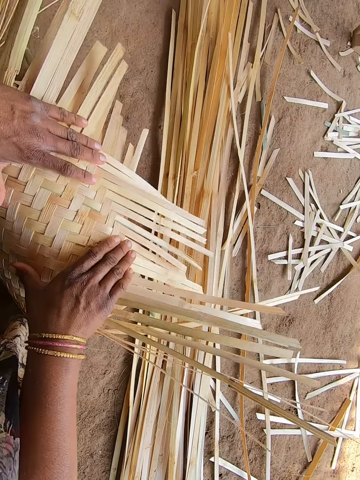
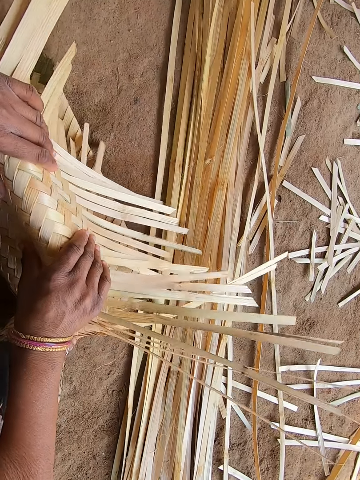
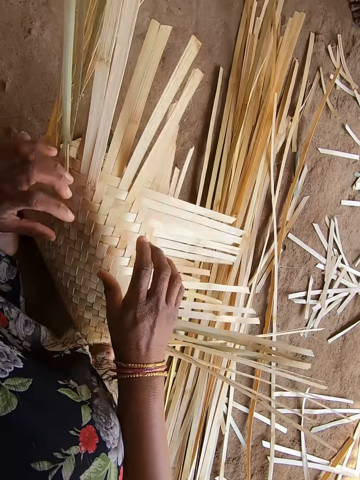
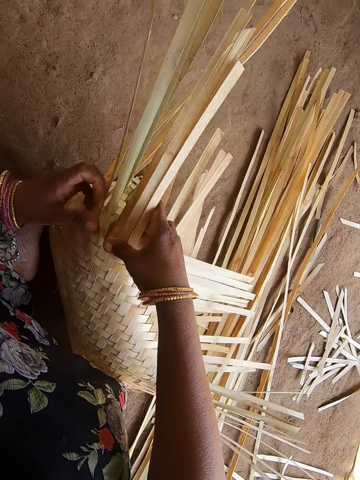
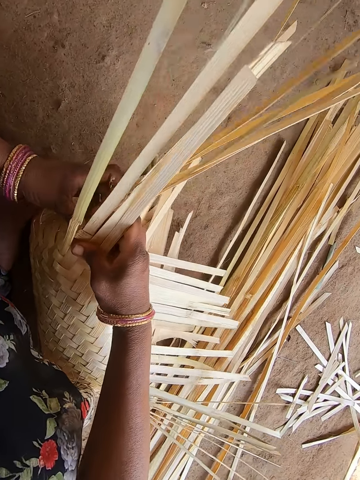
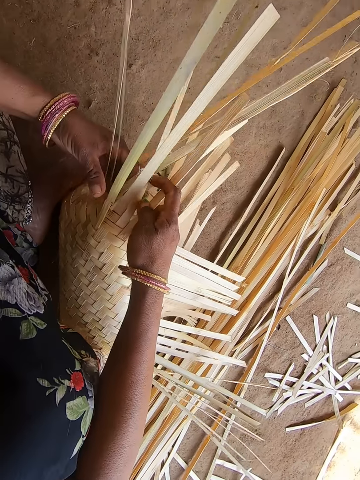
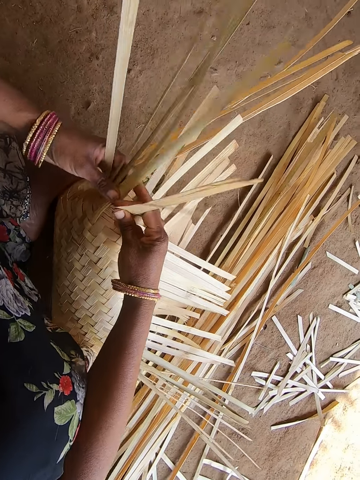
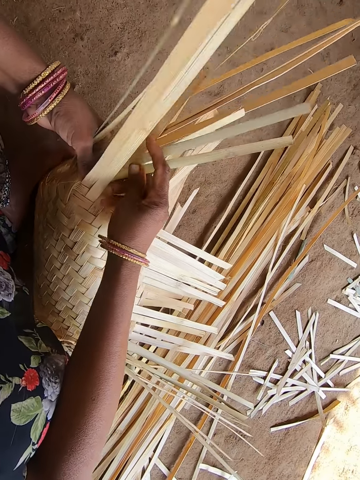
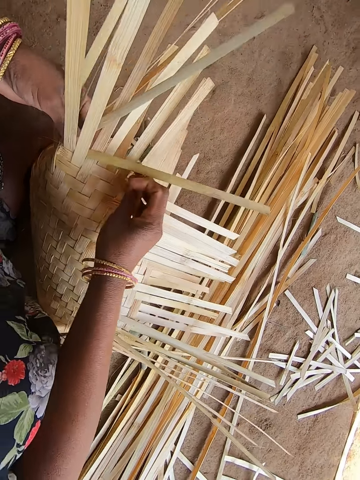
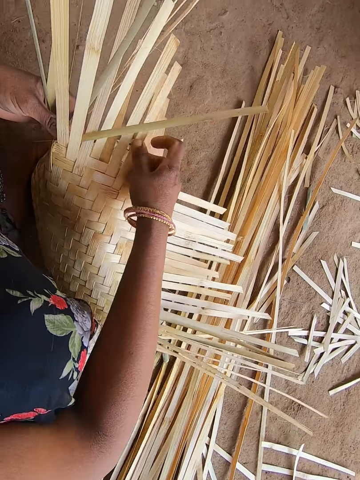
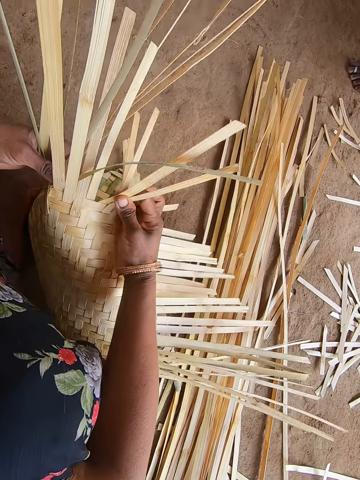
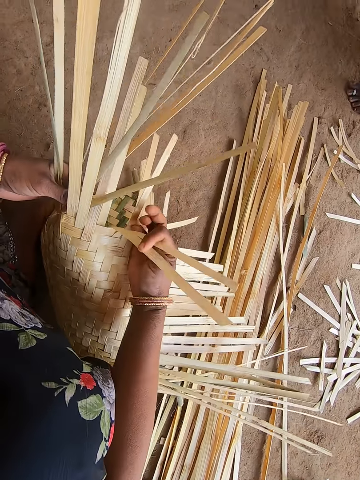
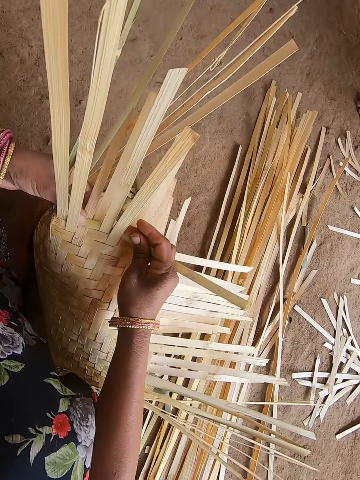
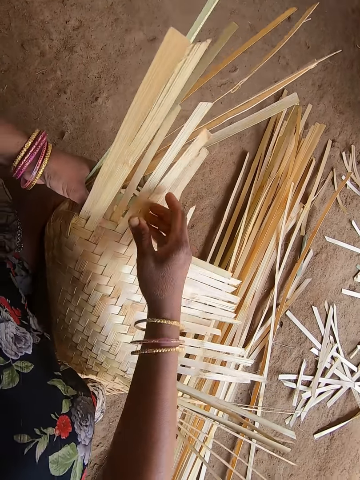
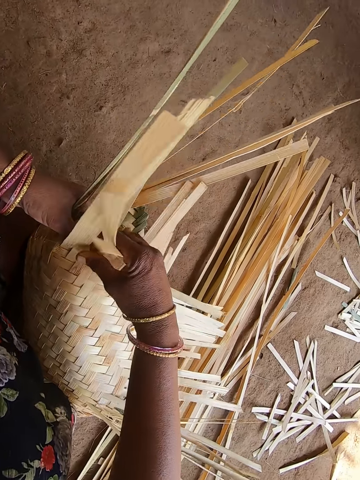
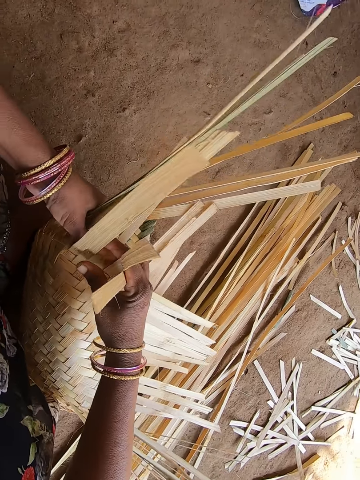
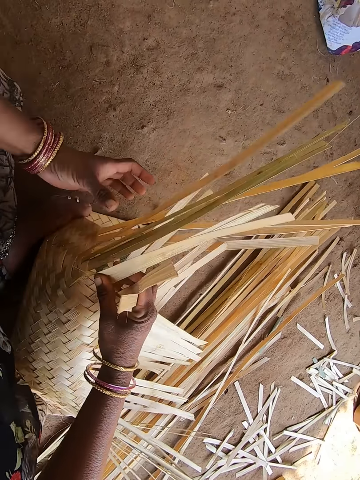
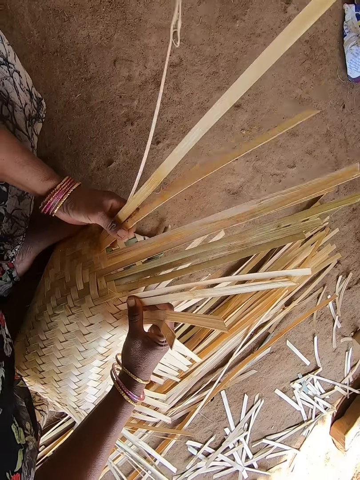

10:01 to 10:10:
The camera wearer cuts a reed. They weave the basket with the fine wooden splints.

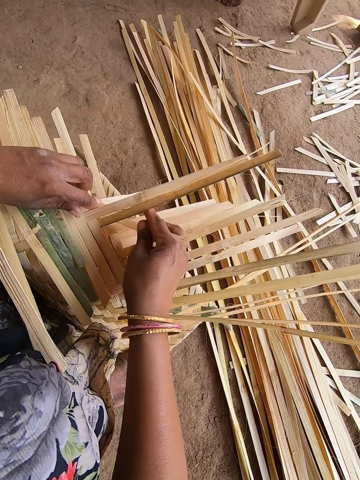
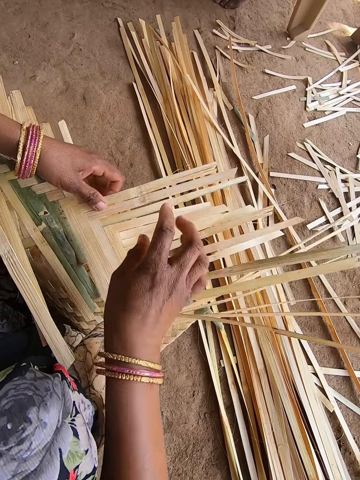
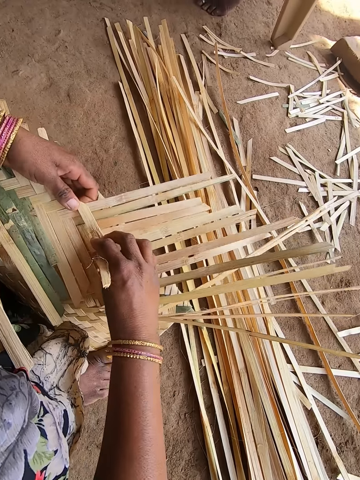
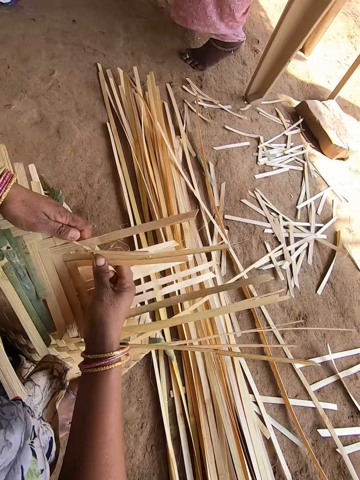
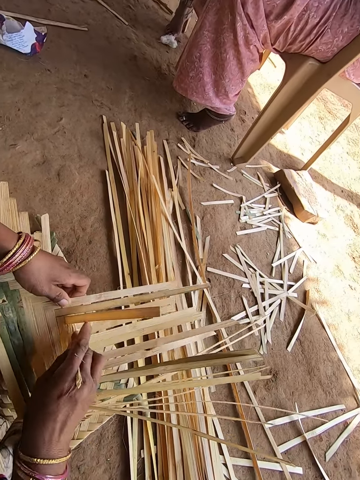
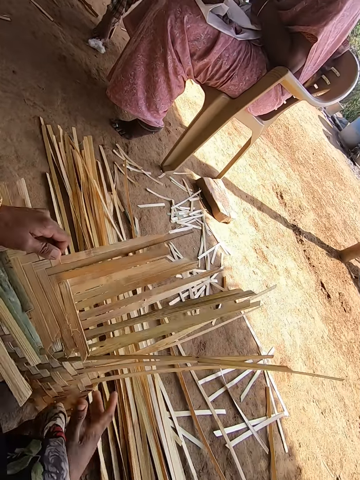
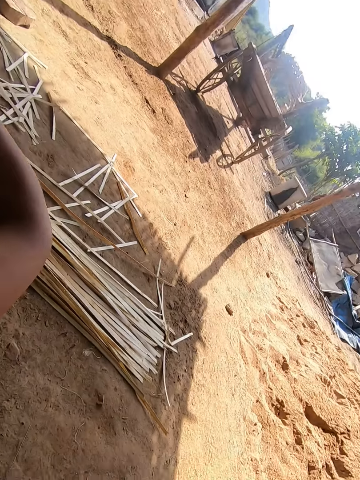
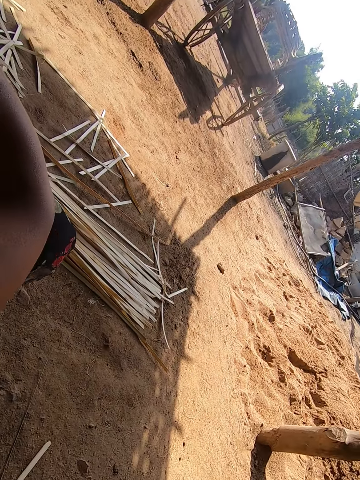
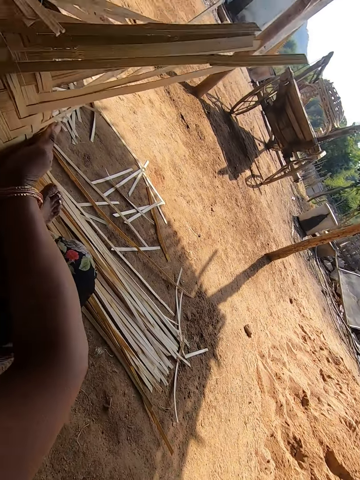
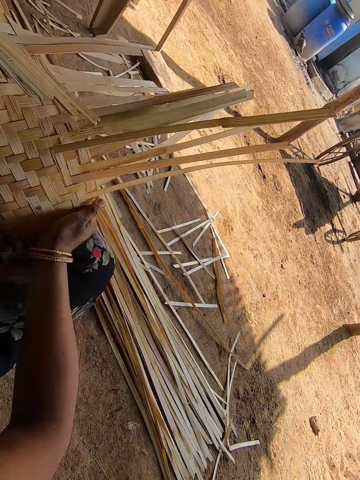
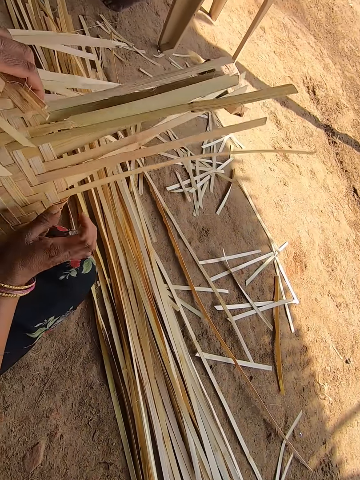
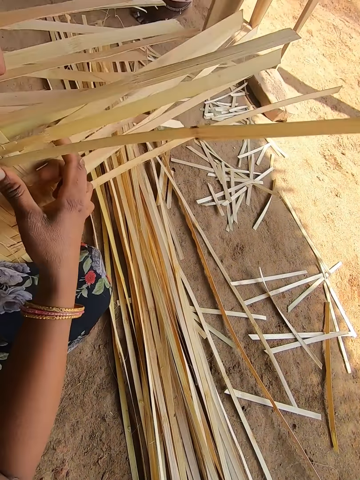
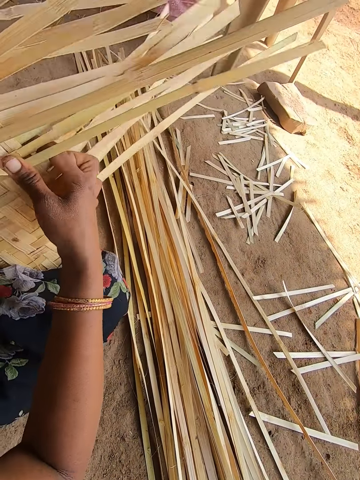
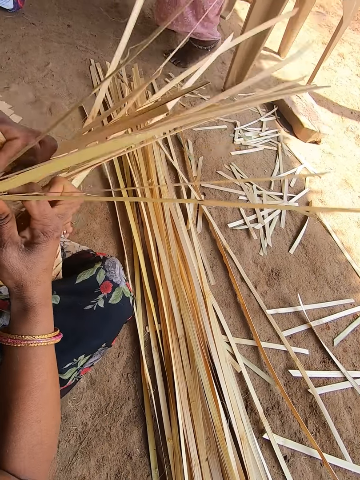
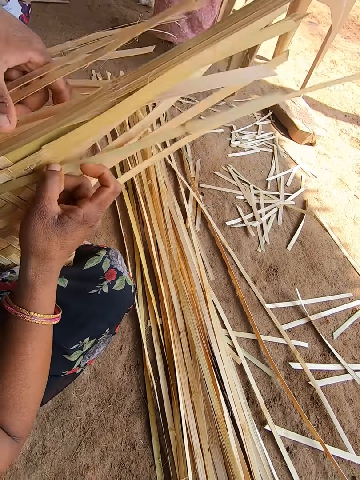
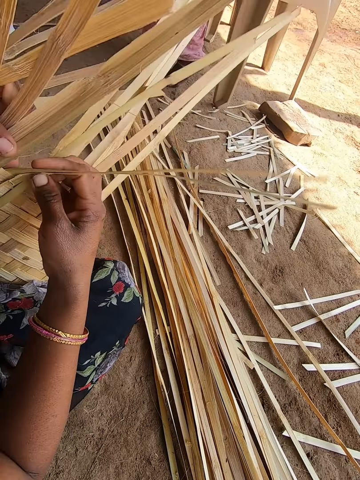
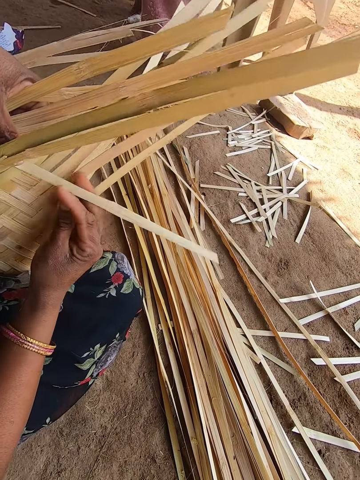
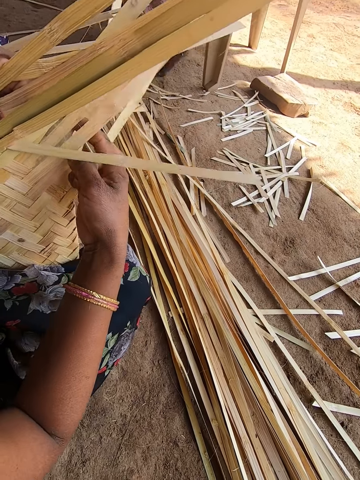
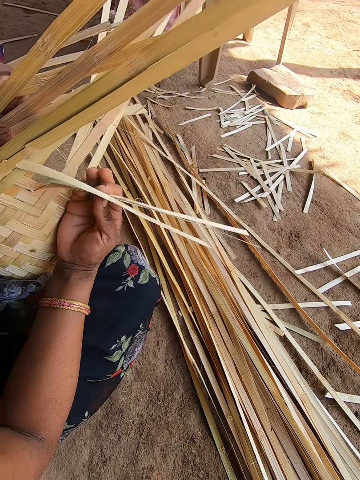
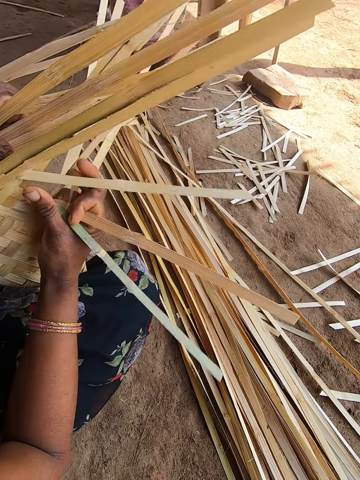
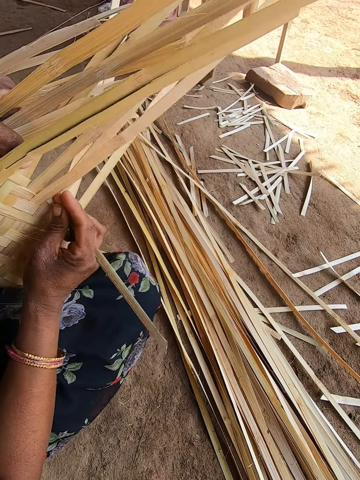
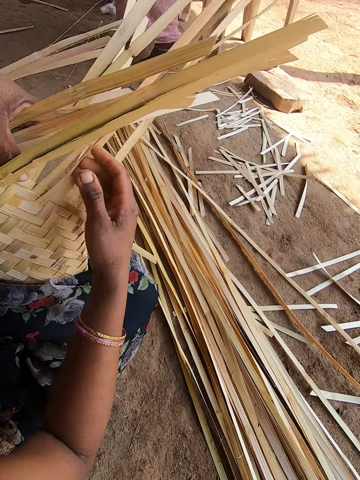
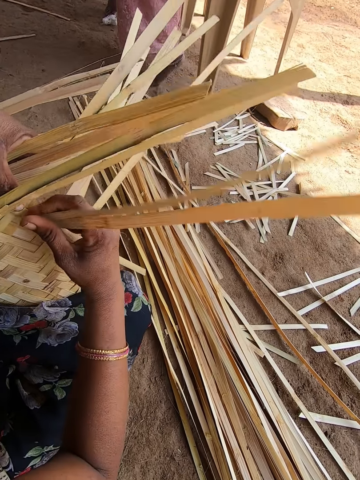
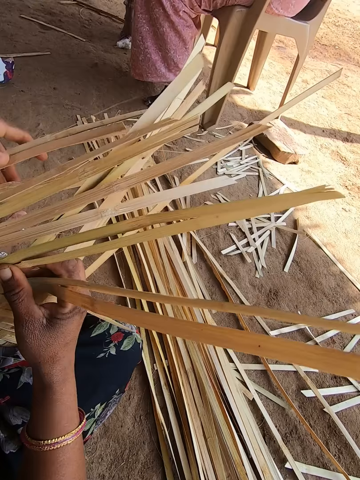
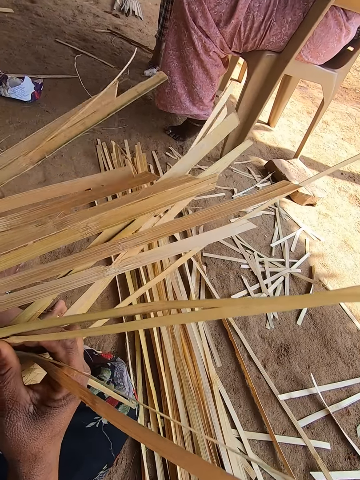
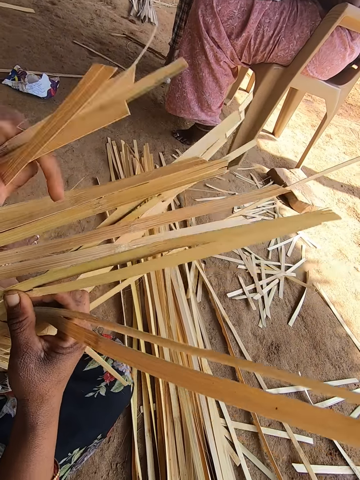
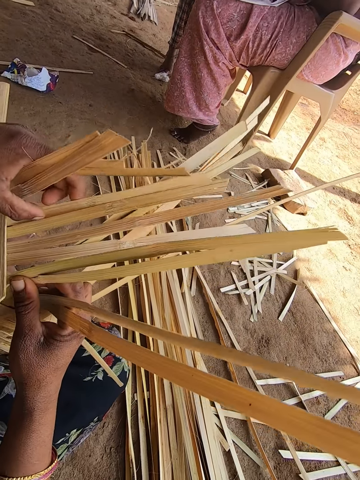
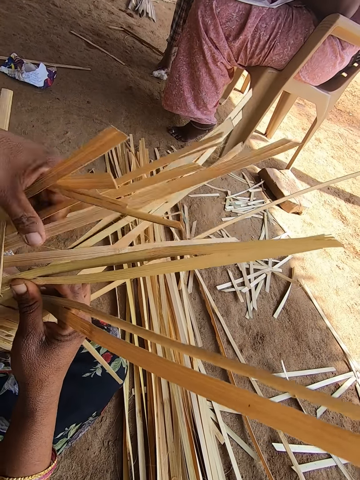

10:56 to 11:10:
The camera wearer looks around. A lady sits on a chair across the compound. The lady interacts with the camera wearer. The camera wearer picks up the basket. She adjusts sitting position and puts the basket on her lap. She interacts with the lady. She weaves the basket with the fine wooden splints.

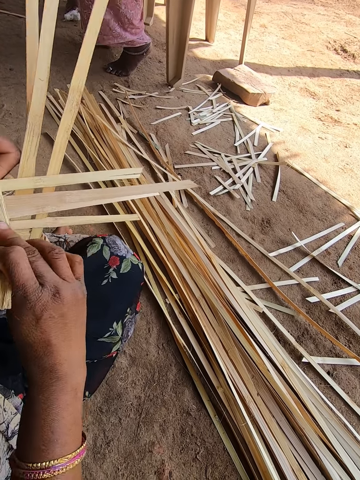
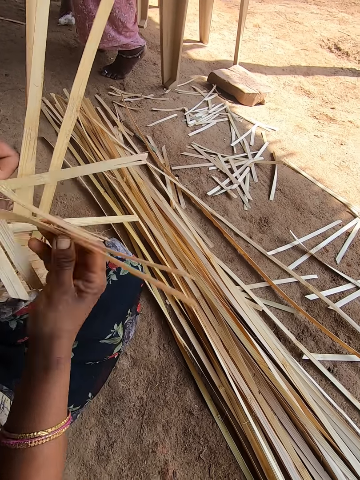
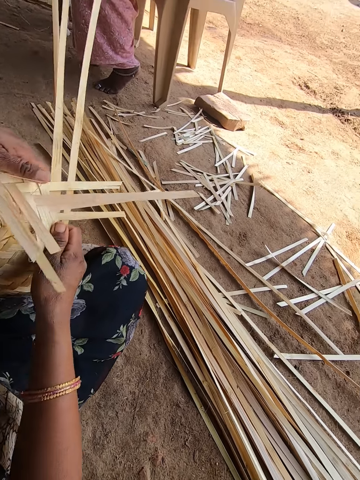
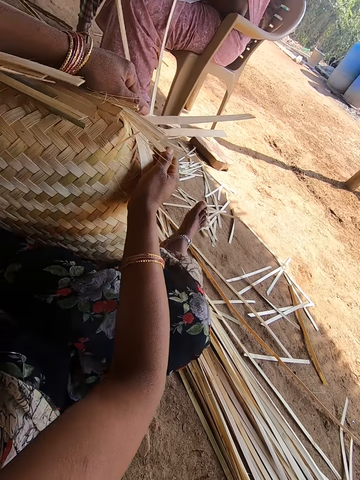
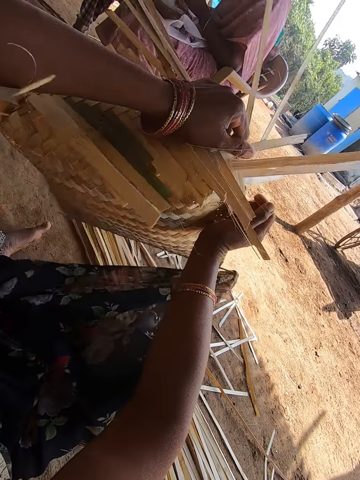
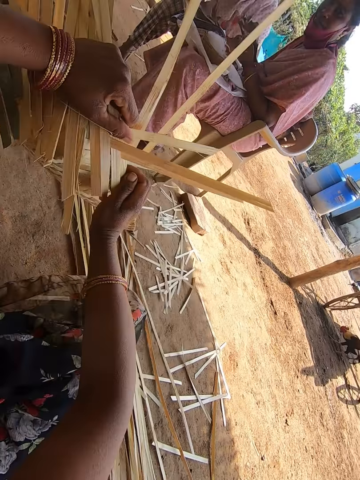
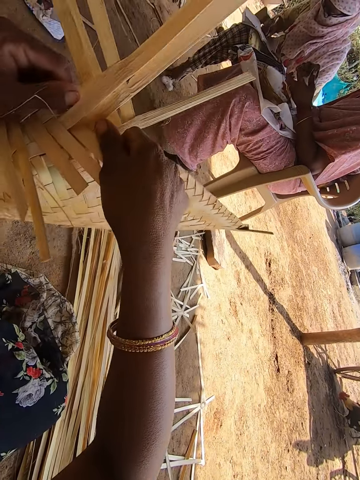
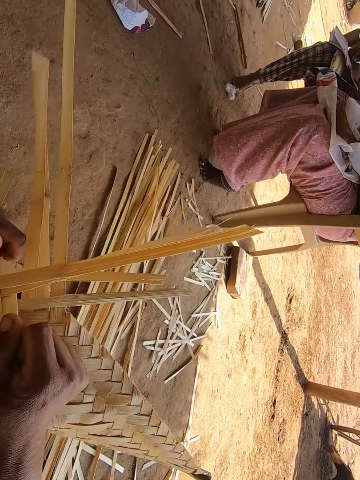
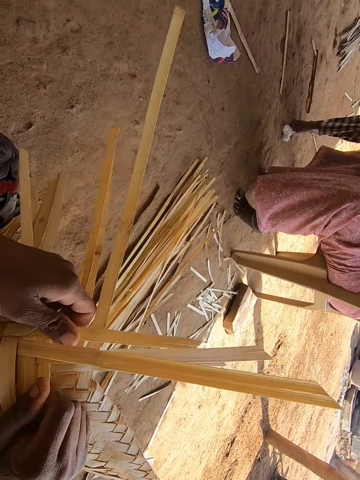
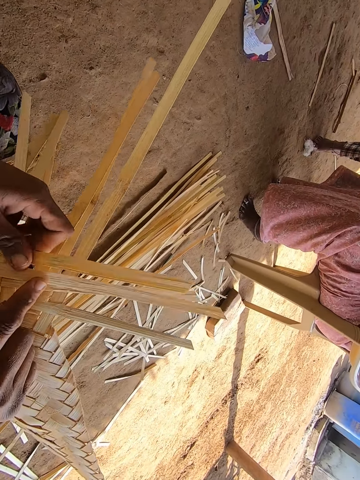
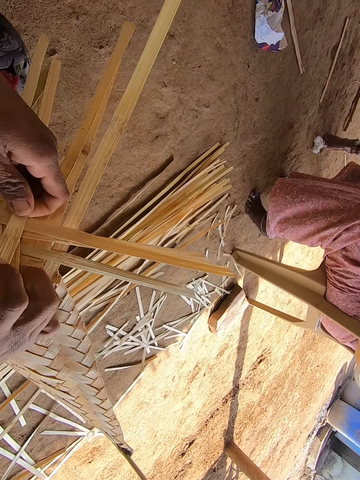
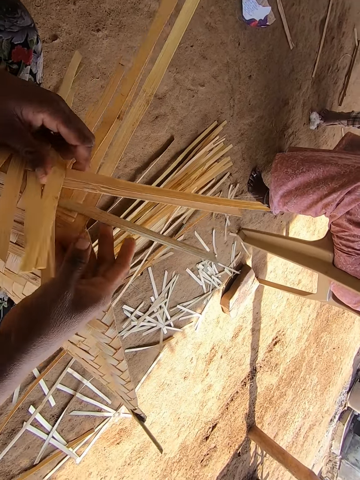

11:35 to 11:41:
The camera wearer adjusts sitting position. She picks up the basket. She puts the basket on her lap. She weaves the basket with the fine wooden splints.
